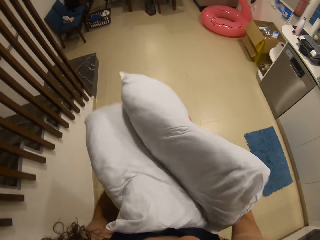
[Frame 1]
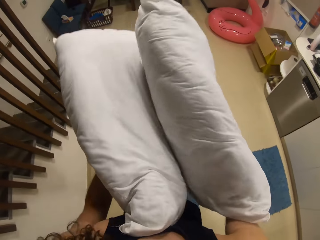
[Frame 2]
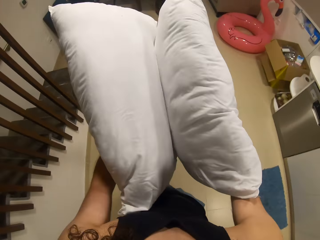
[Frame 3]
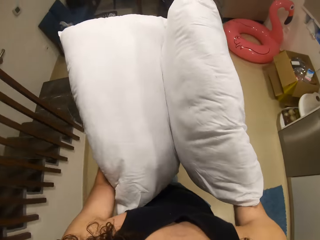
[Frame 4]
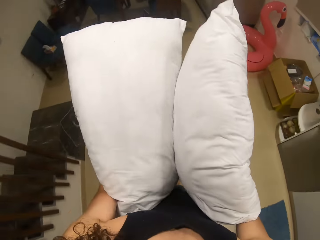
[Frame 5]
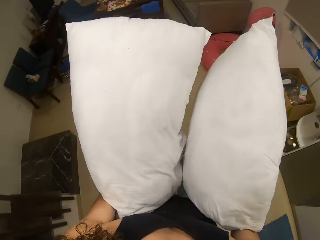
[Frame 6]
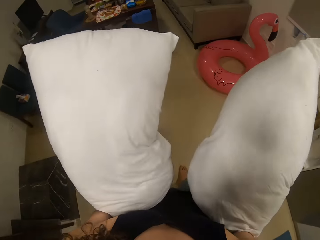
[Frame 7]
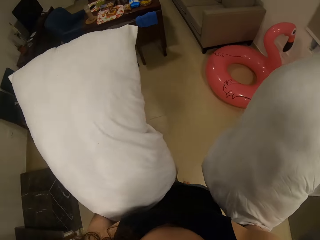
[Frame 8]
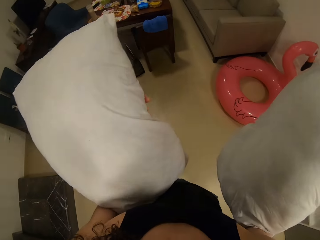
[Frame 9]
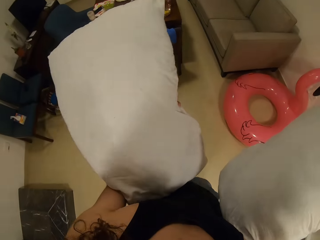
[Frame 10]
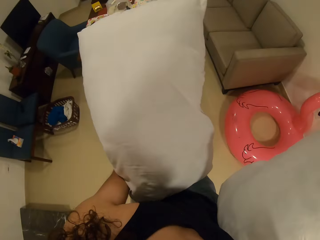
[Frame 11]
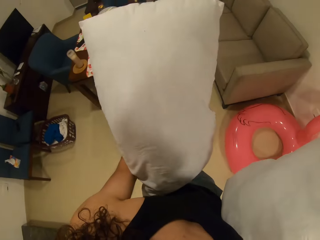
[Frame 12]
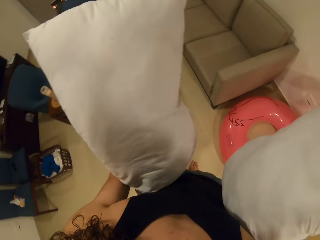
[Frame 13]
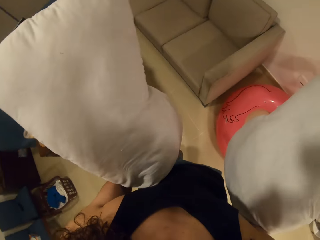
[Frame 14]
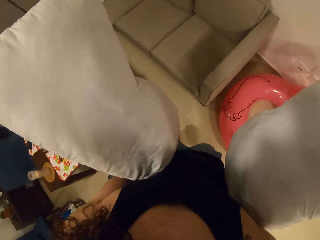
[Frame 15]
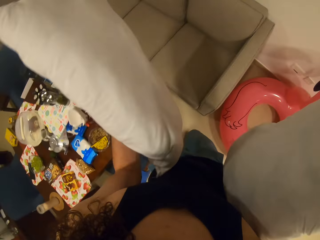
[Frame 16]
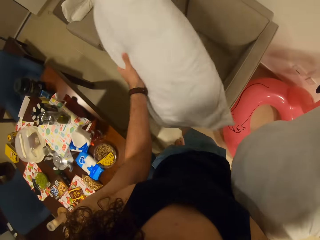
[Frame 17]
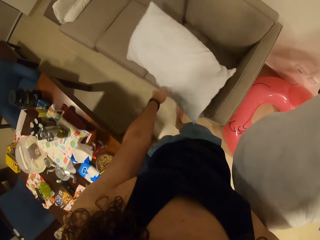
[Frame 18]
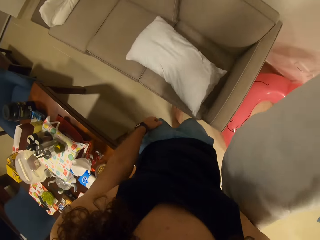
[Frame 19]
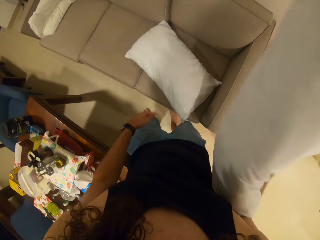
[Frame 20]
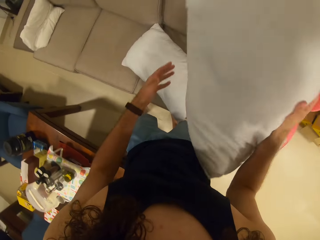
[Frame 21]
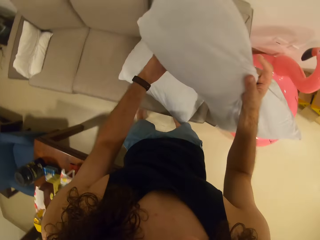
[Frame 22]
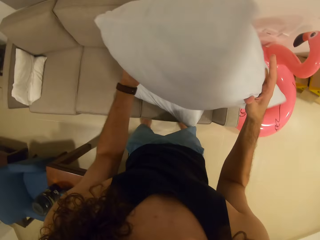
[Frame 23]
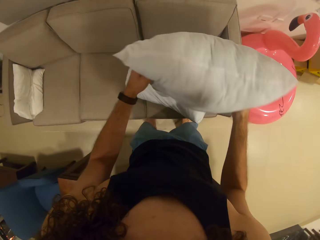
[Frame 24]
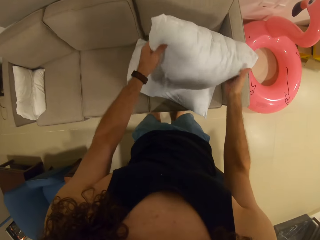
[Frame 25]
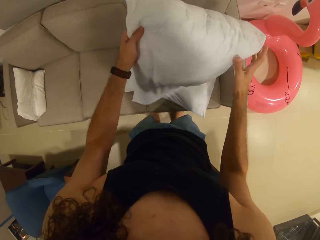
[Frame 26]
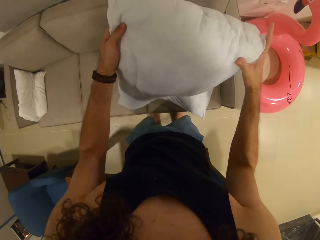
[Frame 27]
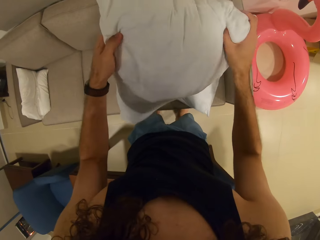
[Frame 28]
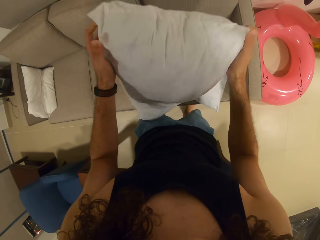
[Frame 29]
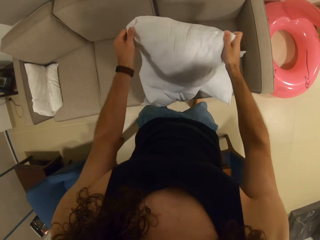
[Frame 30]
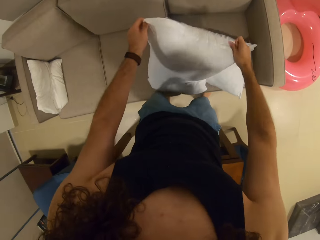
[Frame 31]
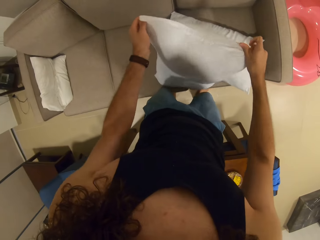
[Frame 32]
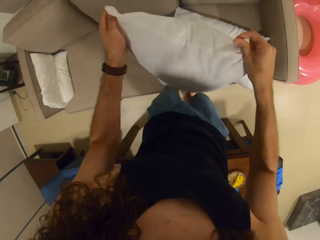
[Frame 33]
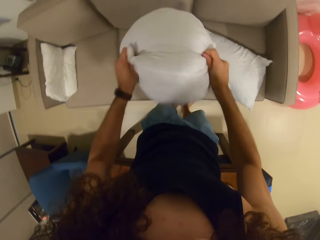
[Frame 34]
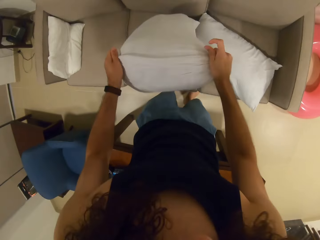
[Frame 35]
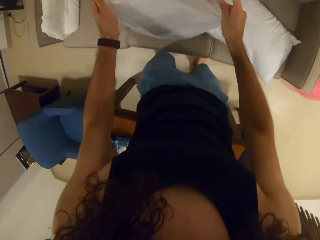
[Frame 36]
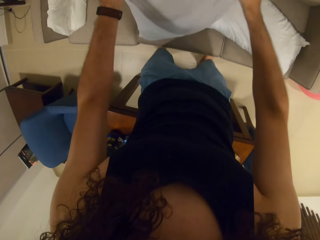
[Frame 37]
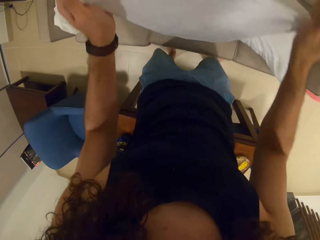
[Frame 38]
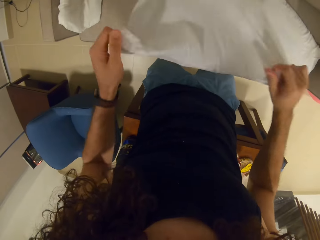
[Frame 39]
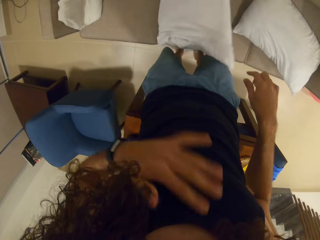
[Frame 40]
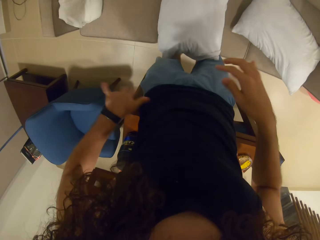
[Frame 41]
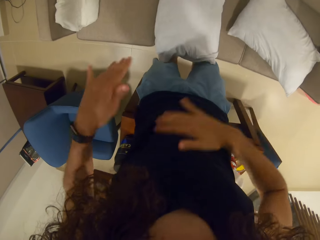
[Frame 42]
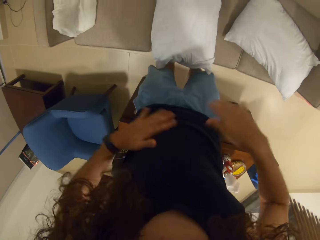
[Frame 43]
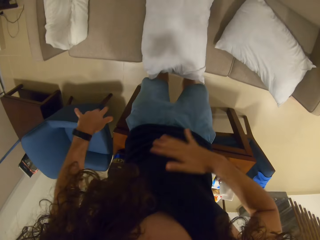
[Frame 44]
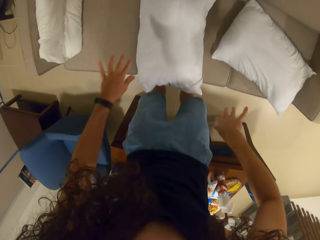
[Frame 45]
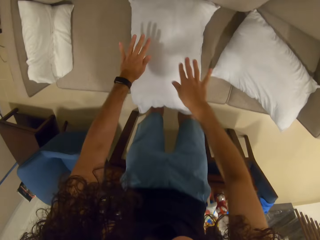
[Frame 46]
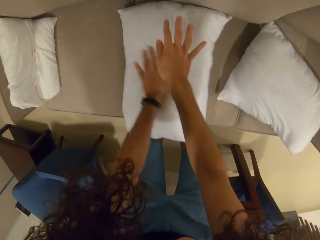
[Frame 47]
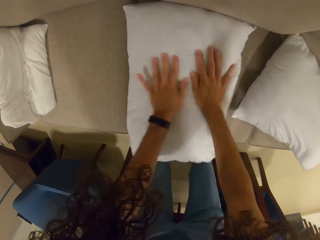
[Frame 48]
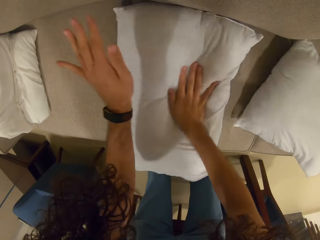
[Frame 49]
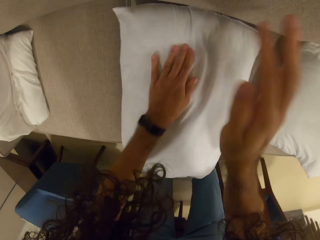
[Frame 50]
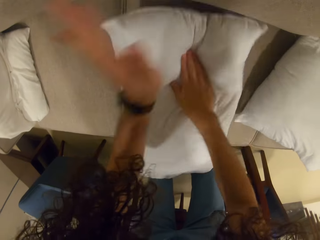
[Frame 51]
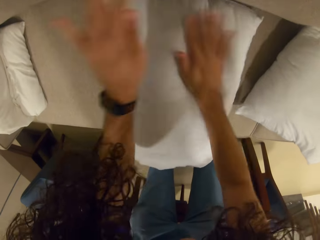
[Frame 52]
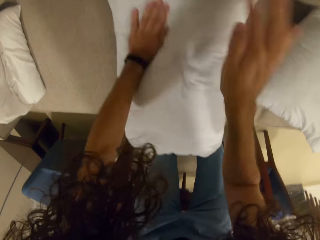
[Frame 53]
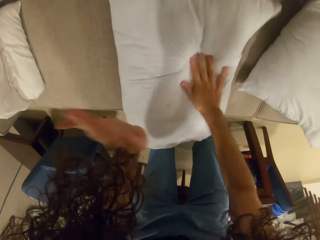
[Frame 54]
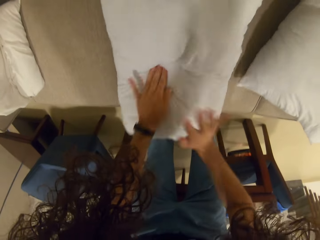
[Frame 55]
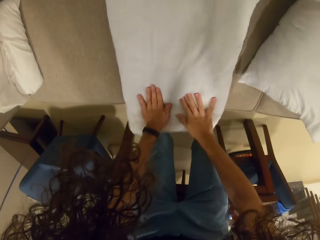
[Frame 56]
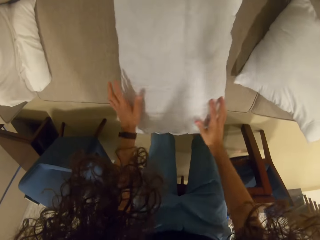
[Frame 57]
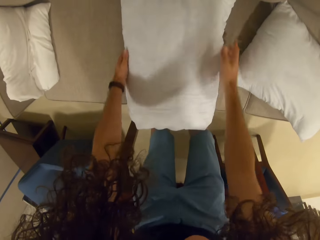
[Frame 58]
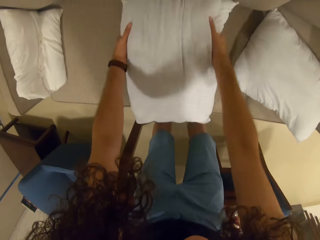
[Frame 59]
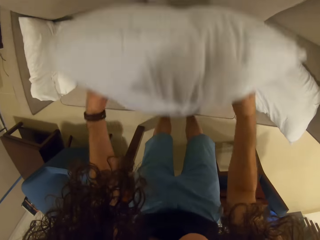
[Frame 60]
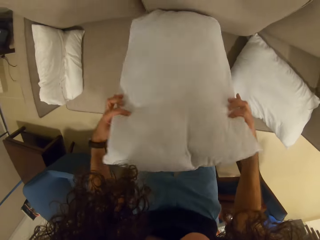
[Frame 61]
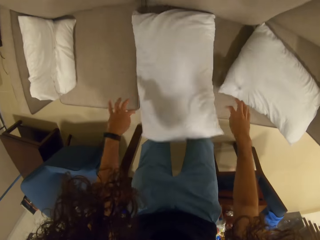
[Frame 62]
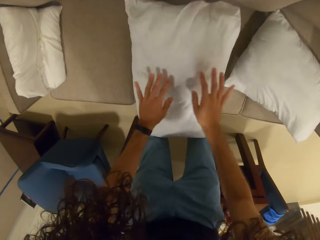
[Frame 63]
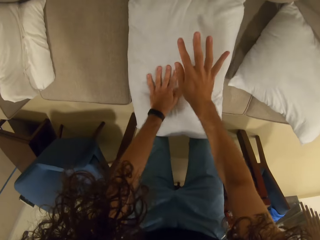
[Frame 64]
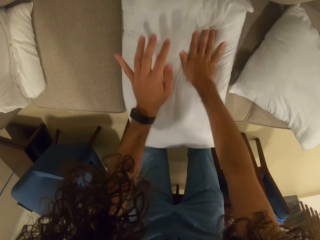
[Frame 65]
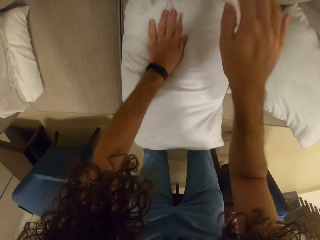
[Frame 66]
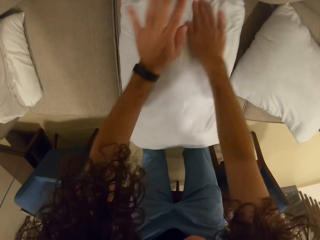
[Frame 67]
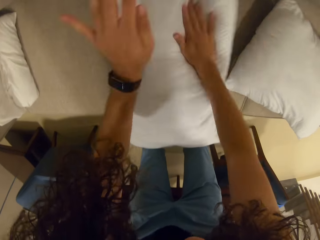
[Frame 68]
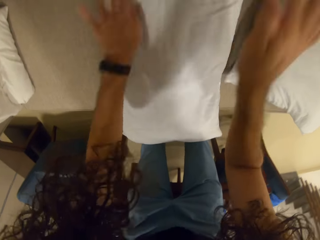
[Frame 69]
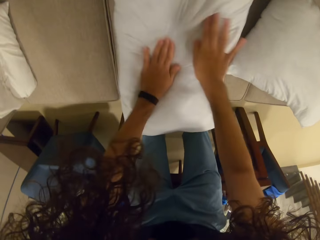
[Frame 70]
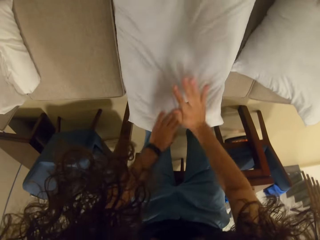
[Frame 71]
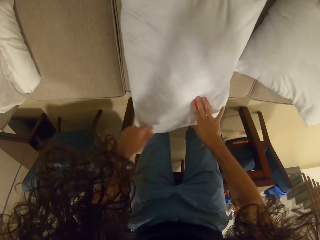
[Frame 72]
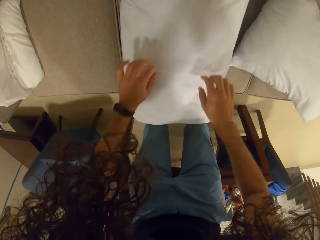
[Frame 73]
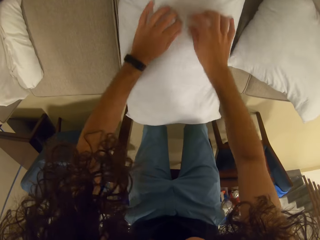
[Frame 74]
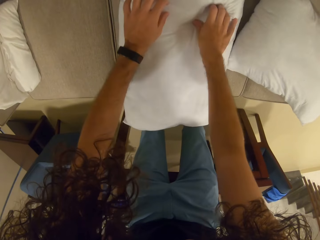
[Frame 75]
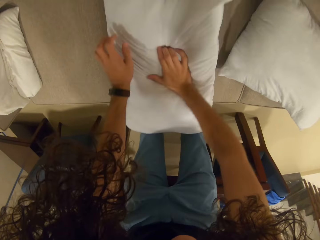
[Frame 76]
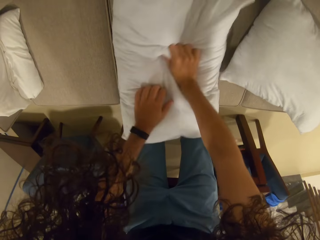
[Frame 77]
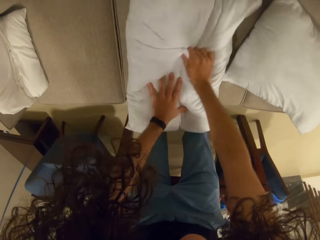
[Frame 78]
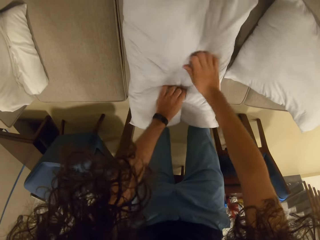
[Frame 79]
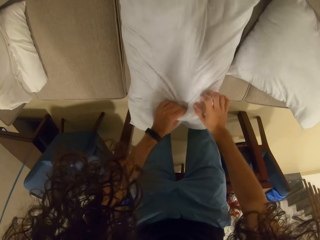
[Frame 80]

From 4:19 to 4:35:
The camera wearer drops the pillow on the chair with her right hand. She fluffs the pillow with both hands. She drops the pillow on the chair with her right hand. She dusts her top with both hands. She fluffs the pillow with both hands. She removes dust from the pillow. She turns the pillow over with both hands. She fluffs the pillow with both hands.

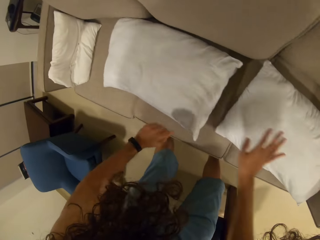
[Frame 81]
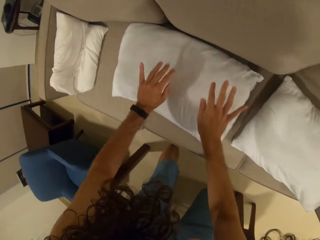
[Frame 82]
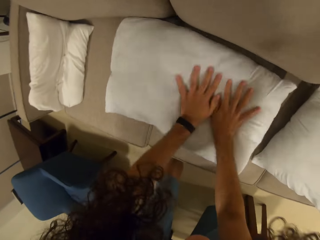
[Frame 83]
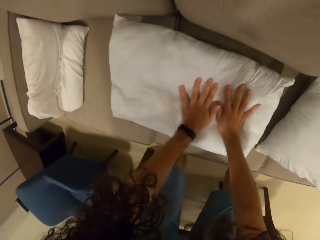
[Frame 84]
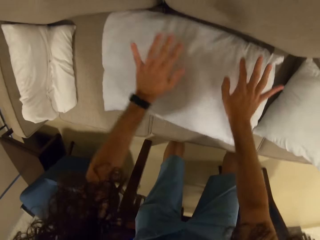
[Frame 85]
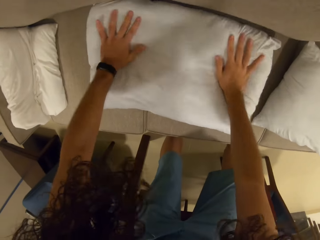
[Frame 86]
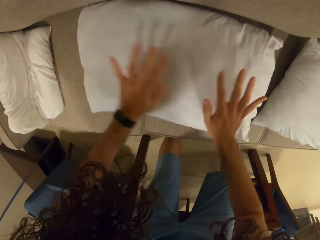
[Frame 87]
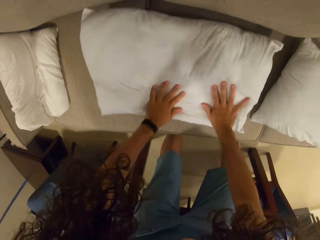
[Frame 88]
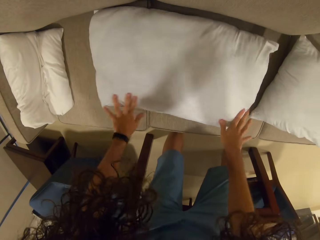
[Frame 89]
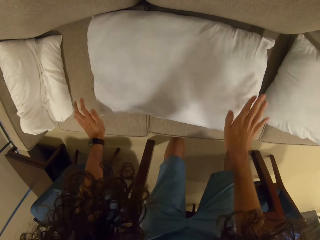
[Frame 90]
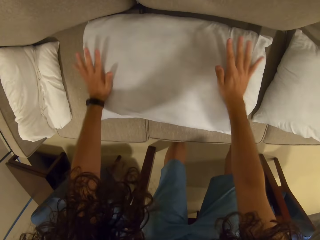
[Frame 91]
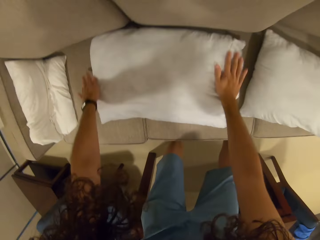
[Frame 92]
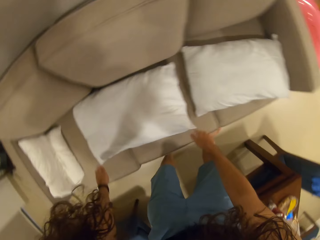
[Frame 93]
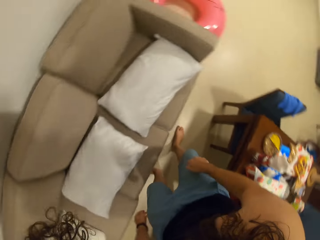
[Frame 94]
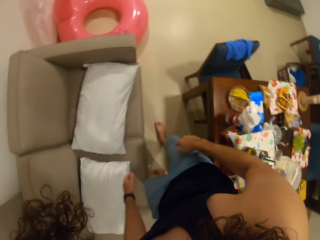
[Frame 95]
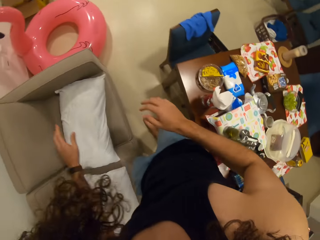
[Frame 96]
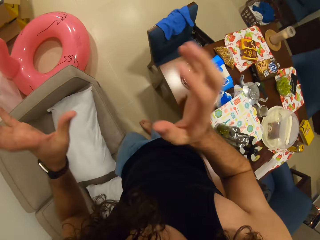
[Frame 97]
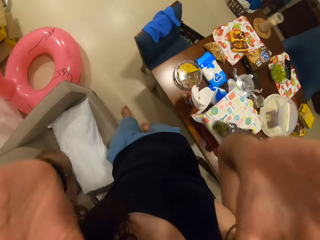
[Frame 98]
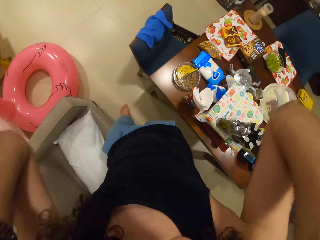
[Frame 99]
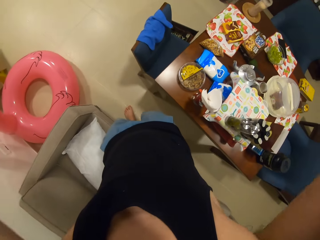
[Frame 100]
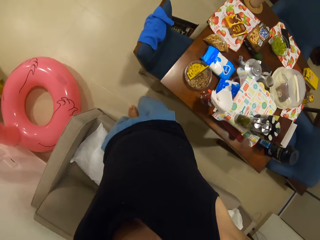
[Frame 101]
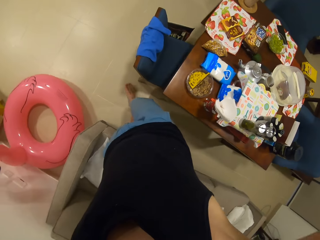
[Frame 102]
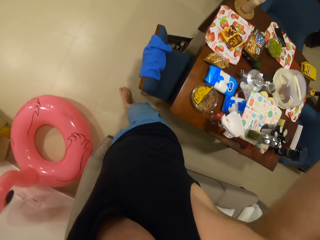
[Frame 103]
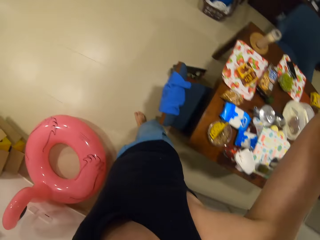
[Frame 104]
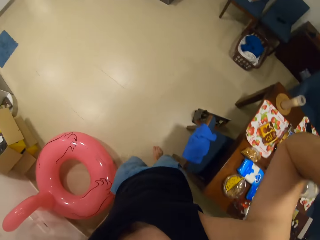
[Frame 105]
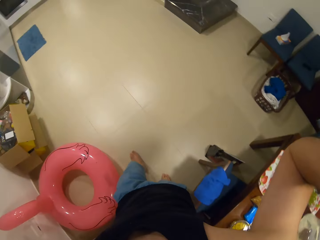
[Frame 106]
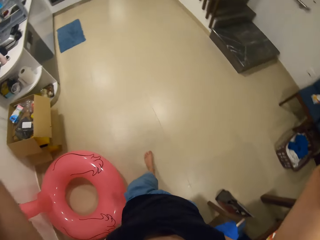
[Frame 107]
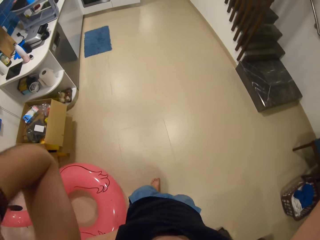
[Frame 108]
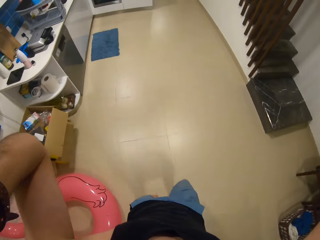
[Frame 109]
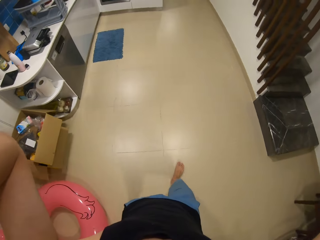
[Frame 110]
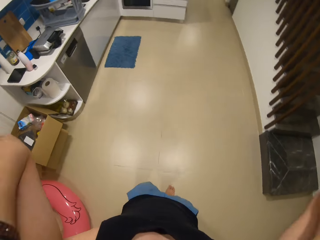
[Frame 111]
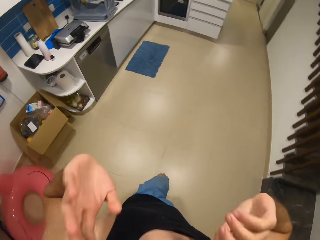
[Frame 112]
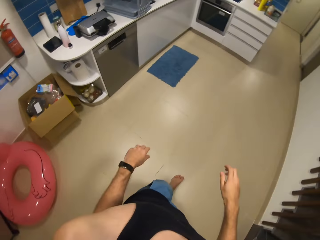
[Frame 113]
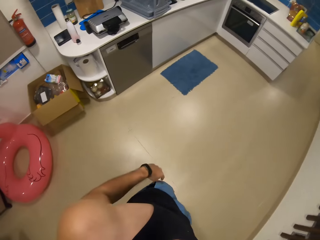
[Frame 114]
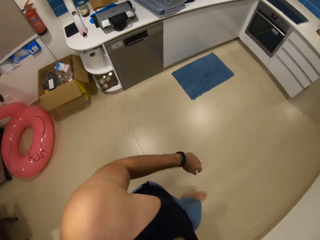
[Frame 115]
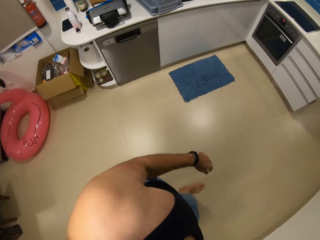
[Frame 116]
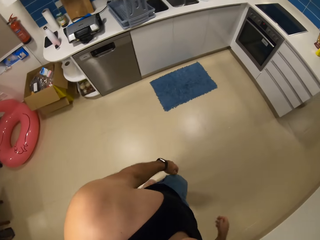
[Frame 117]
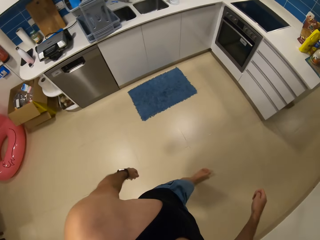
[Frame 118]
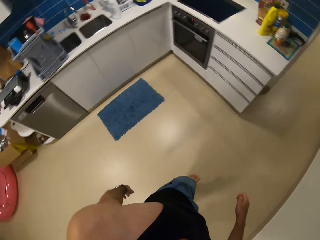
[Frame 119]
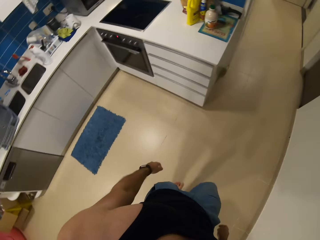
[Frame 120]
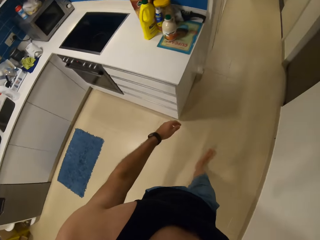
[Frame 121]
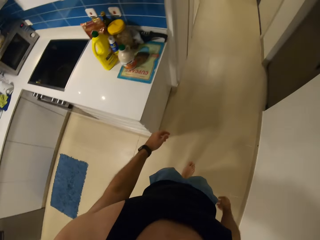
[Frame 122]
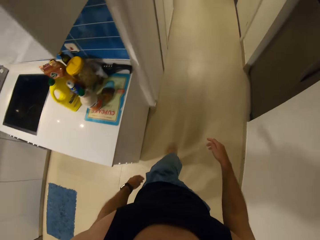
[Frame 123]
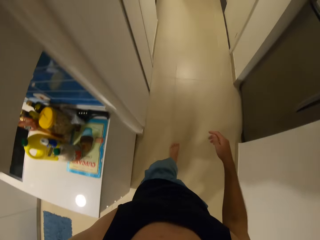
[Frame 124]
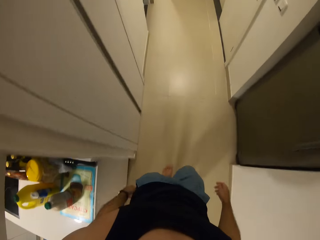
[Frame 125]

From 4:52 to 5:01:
The camera wearer presses the pillow. He brushes the pillow with his hands. He walks. He walks around.
